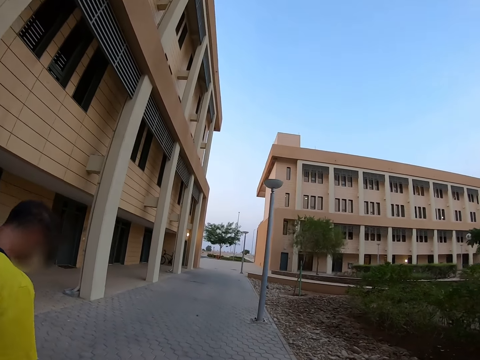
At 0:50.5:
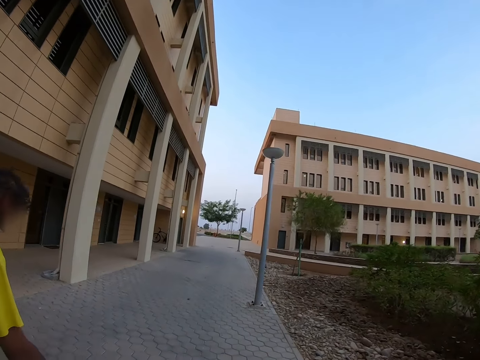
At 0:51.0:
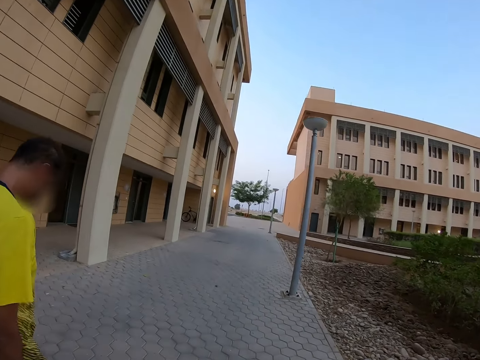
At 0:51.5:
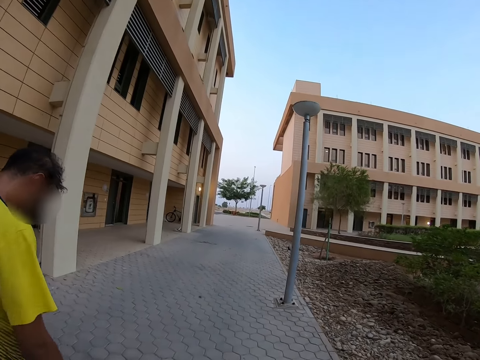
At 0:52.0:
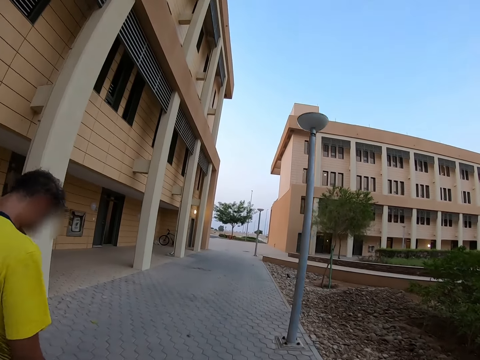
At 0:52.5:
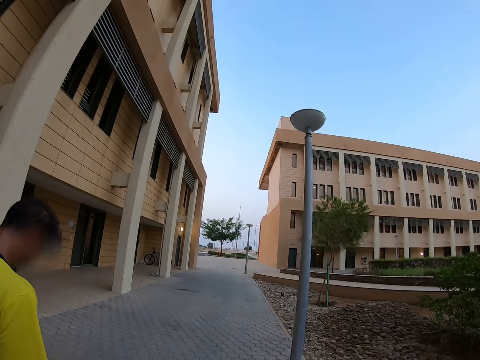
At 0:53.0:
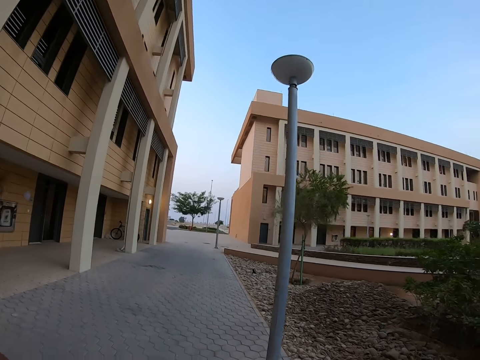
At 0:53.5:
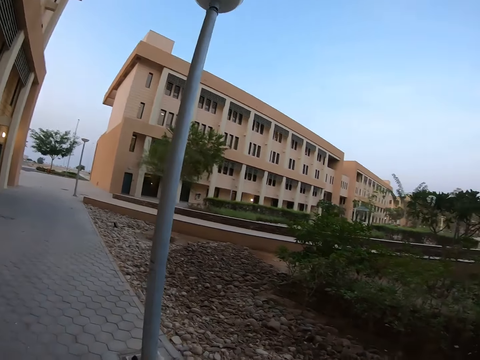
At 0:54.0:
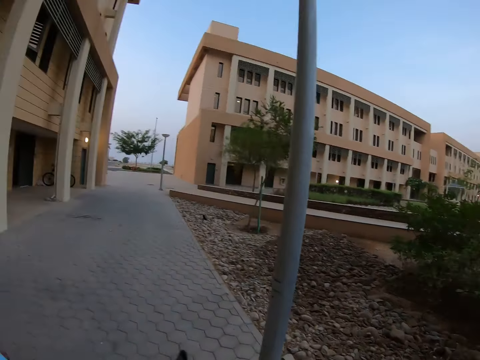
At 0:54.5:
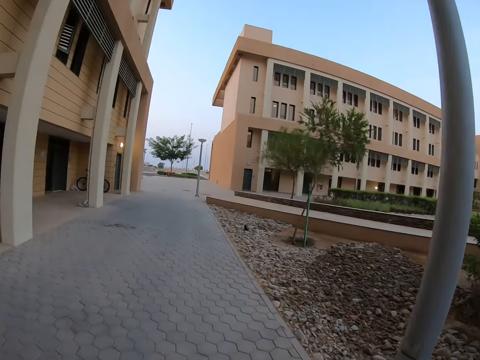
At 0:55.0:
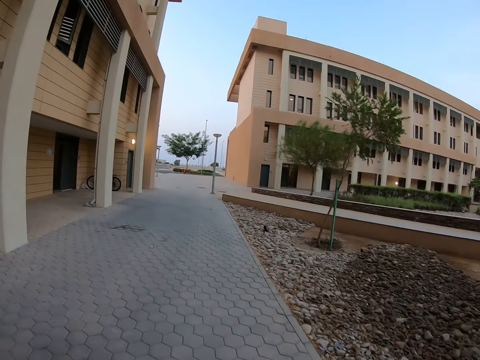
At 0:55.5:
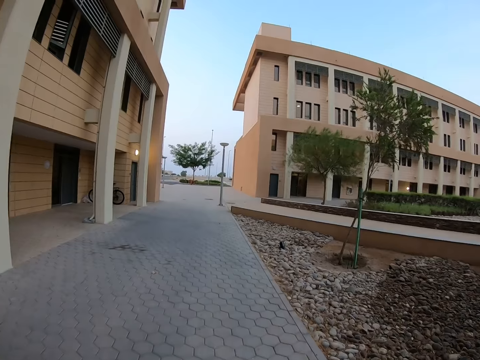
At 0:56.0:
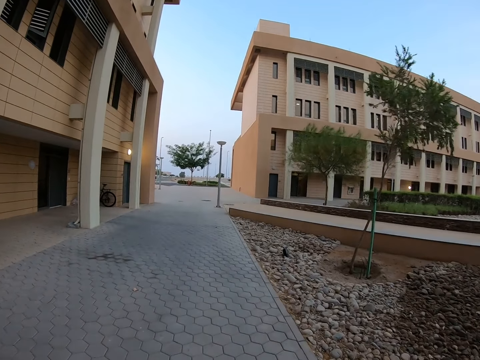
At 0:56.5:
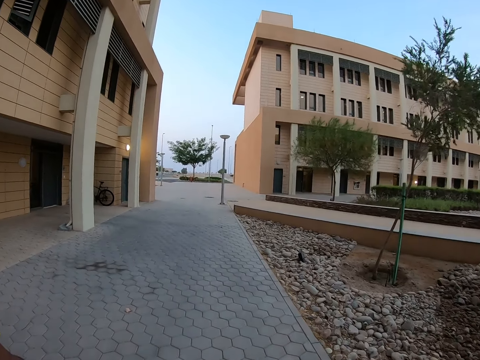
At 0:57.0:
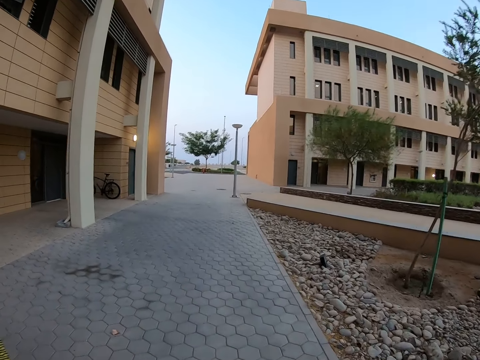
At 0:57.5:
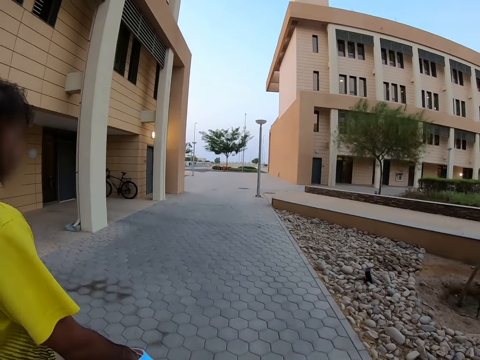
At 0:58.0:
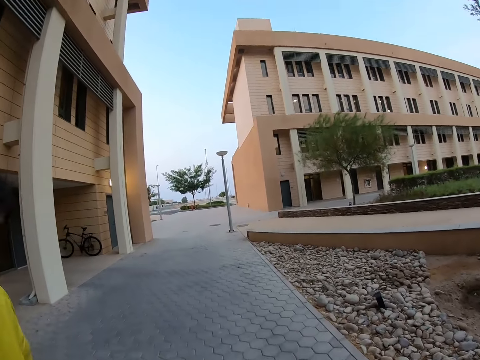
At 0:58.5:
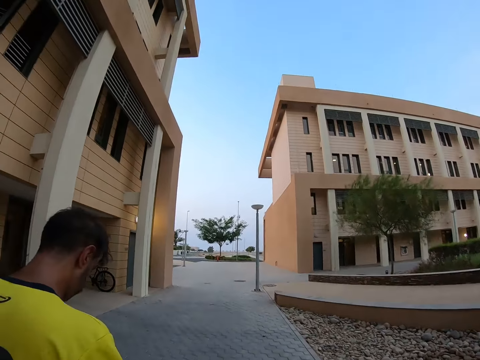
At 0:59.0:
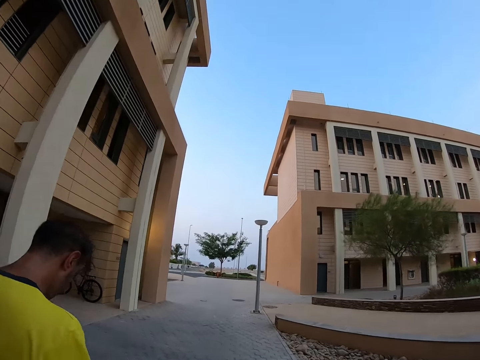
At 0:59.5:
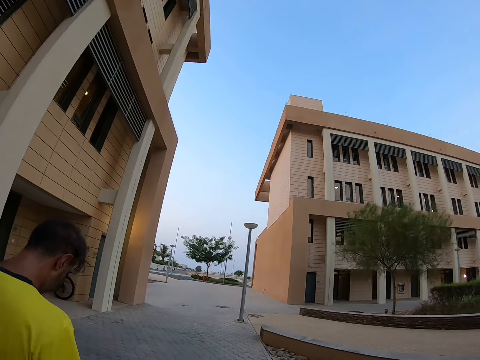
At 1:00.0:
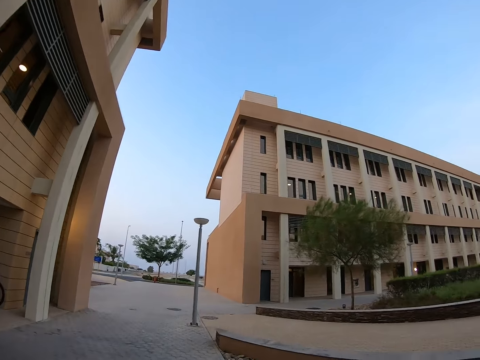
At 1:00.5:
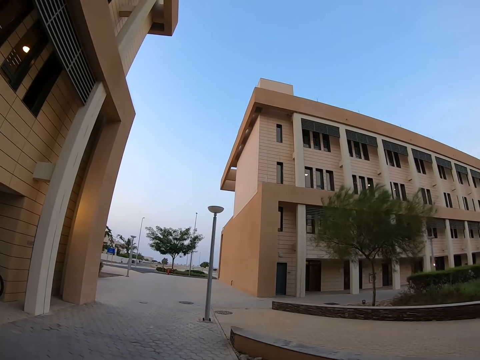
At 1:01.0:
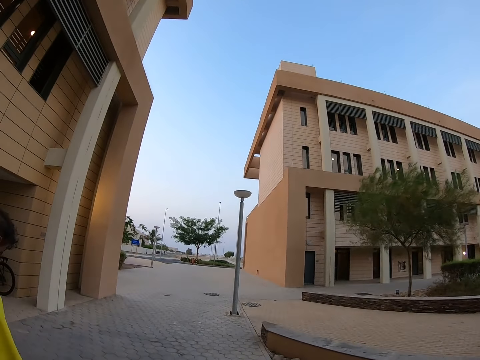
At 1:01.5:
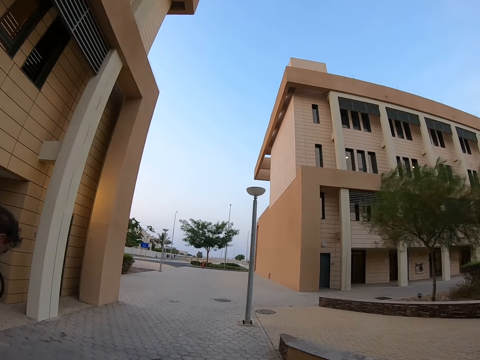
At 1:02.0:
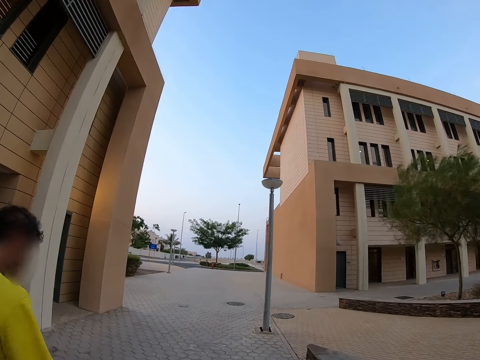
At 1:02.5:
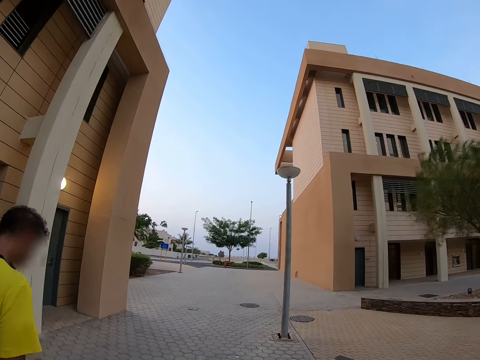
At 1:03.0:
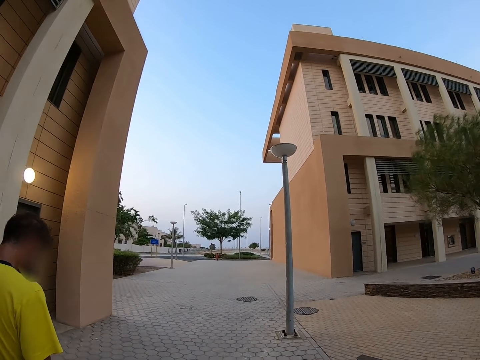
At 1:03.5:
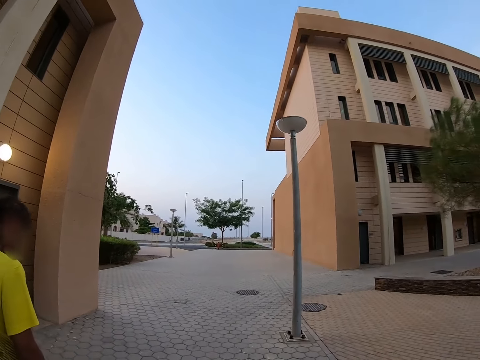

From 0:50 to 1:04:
The camera wearer looks around.

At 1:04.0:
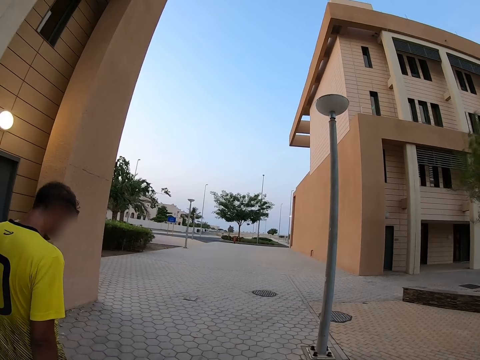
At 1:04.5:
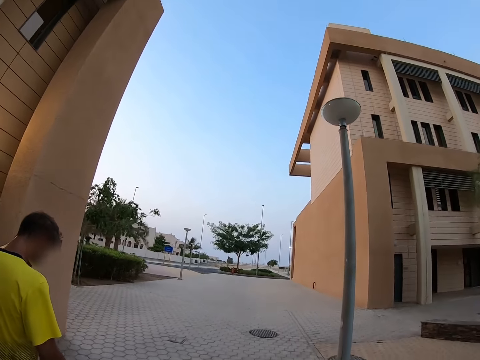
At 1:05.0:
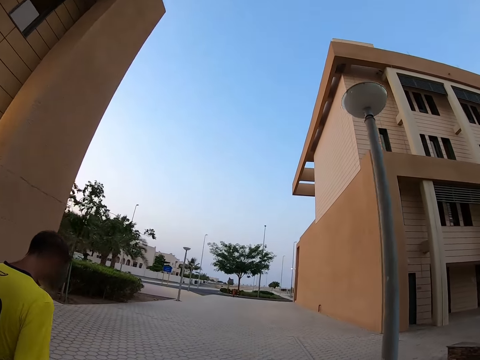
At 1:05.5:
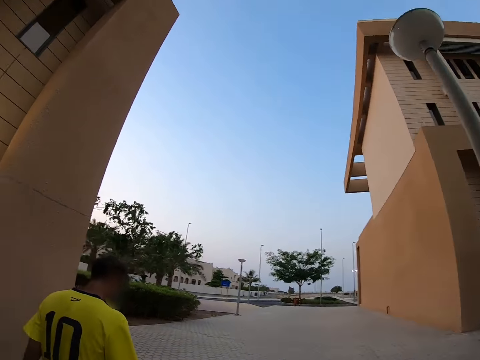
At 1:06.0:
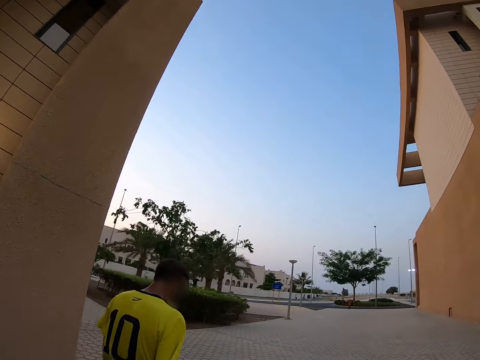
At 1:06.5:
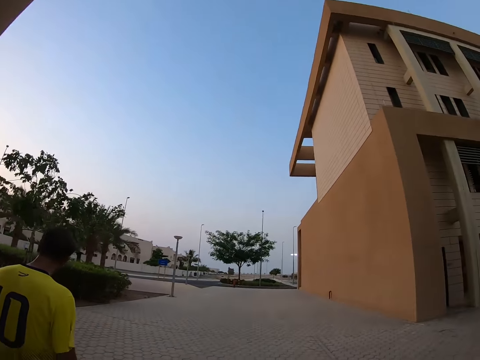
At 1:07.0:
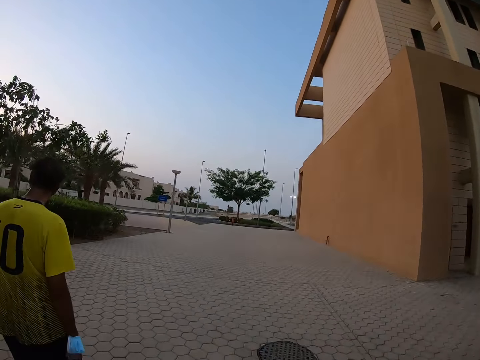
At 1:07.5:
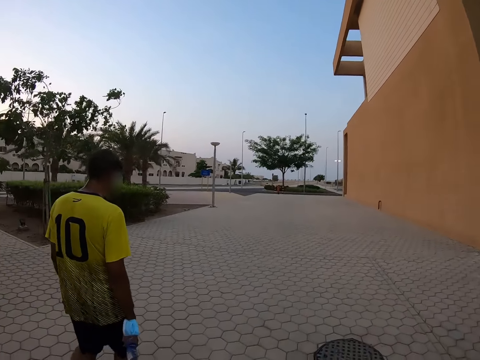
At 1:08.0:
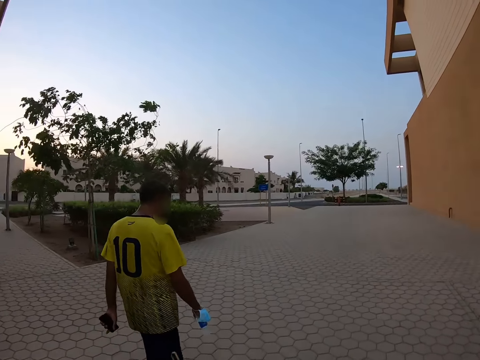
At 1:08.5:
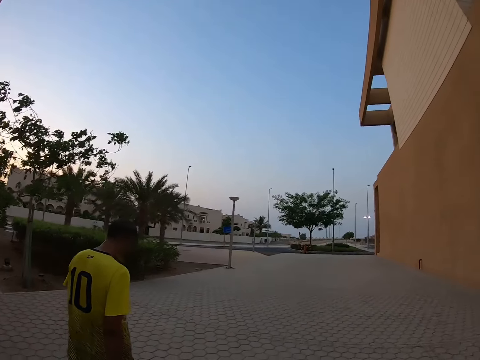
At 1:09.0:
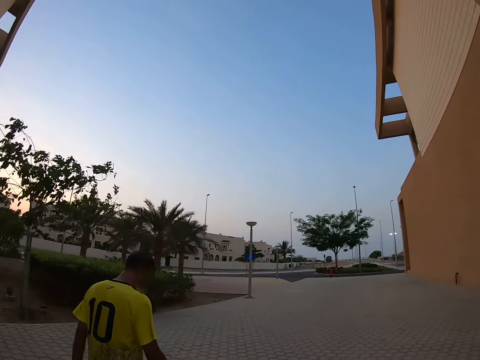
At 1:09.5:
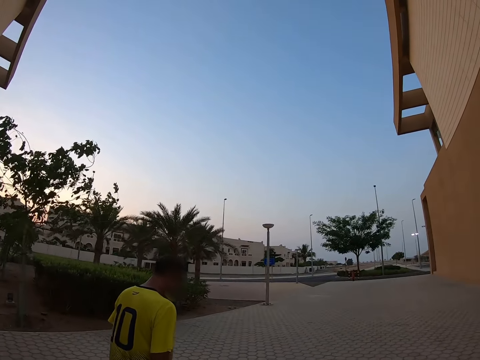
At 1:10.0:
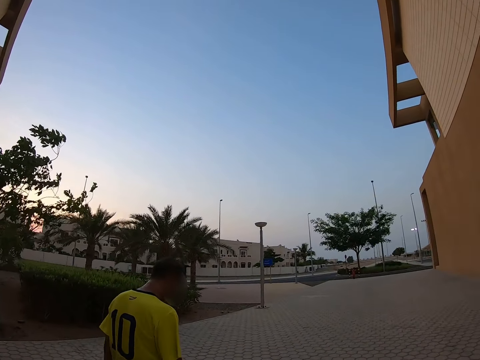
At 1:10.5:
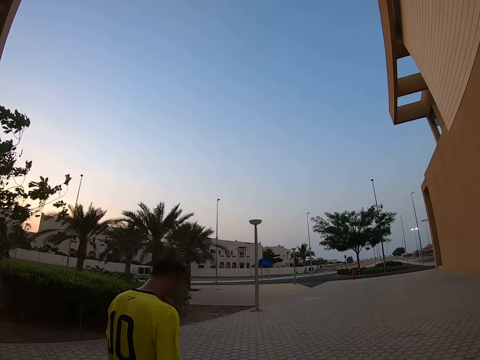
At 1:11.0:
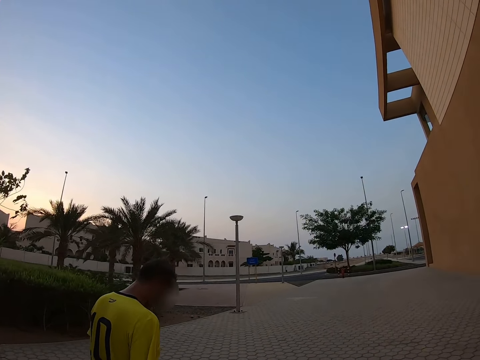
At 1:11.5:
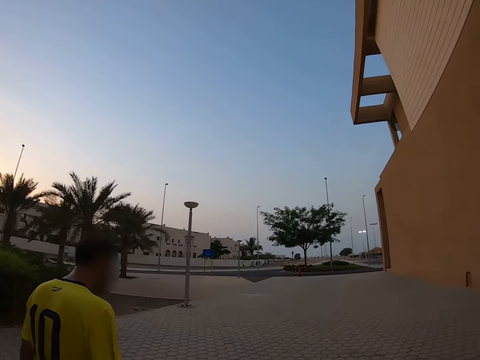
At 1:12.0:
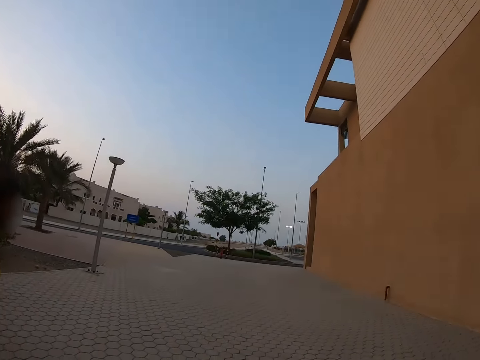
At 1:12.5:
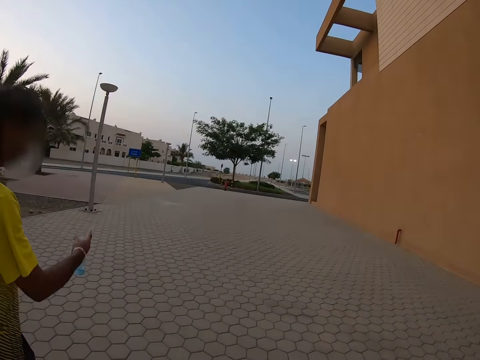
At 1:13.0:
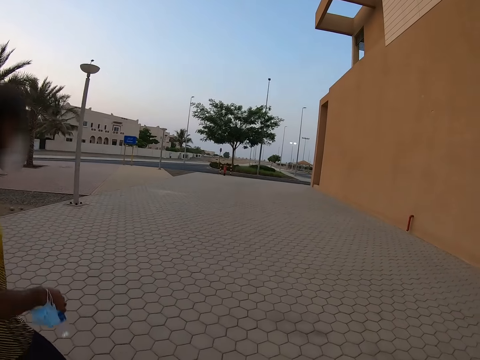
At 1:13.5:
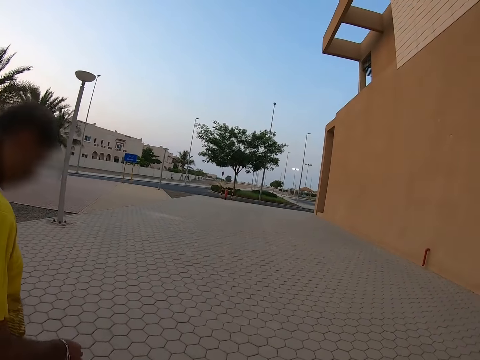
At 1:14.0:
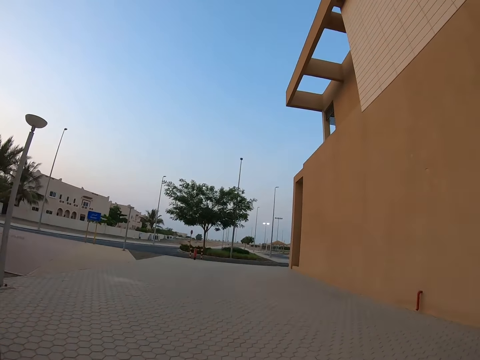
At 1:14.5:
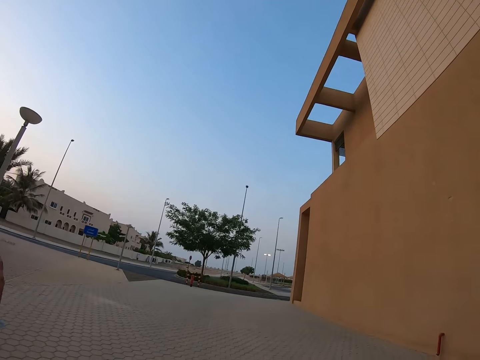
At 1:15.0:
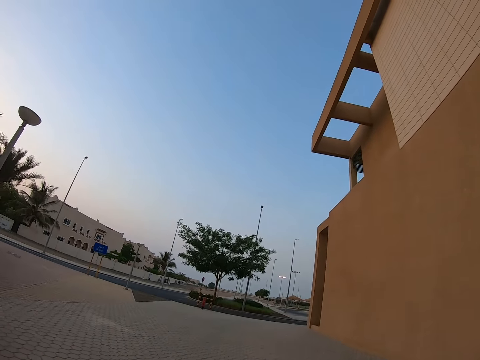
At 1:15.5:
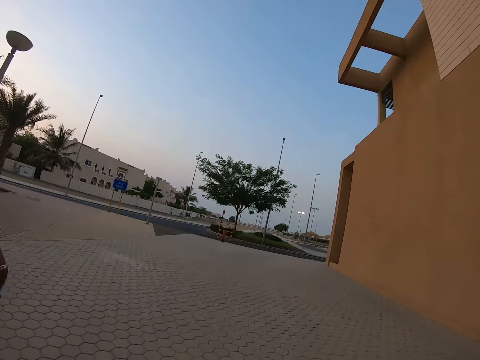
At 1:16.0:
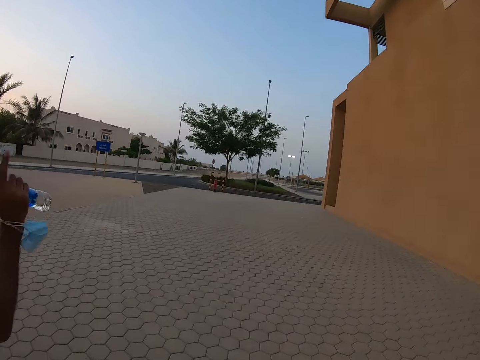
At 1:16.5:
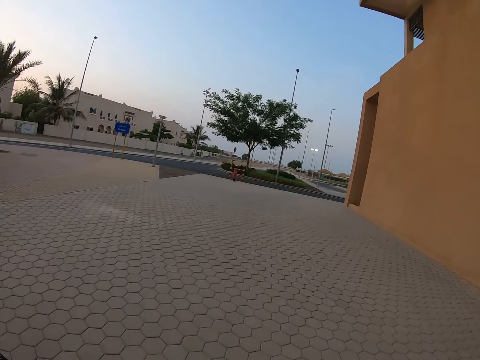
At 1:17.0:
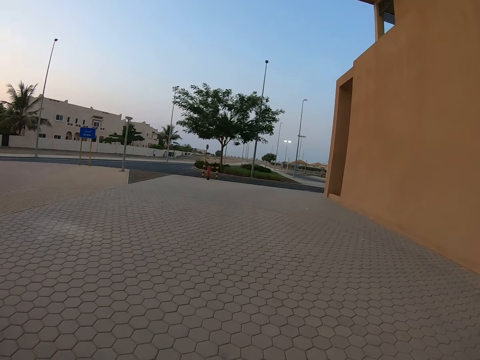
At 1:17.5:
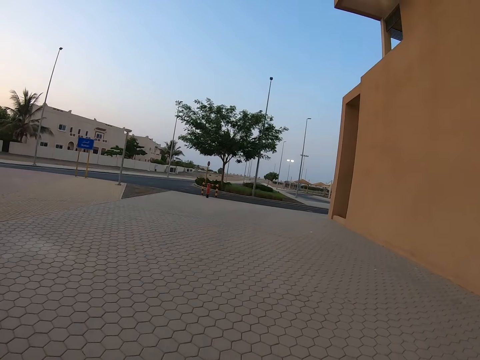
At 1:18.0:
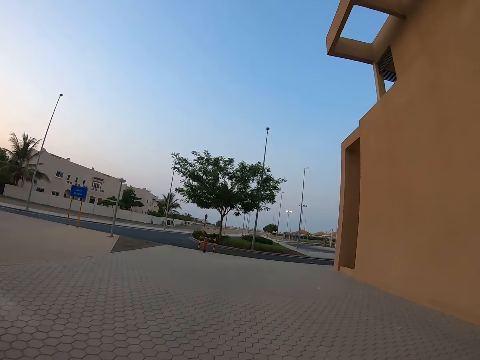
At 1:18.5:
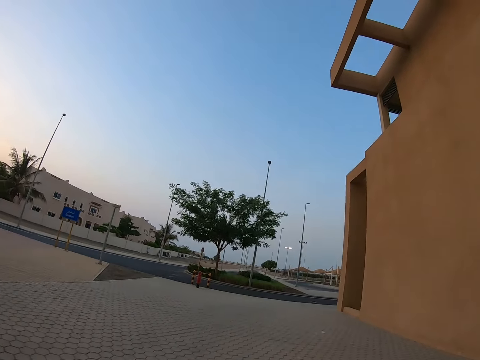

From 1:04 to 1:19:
The camera wearer looks at a person. They look further ahead.
